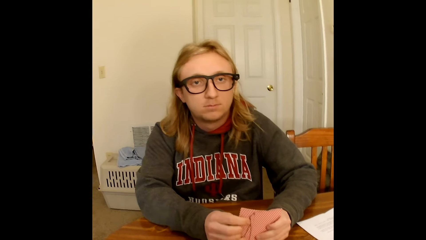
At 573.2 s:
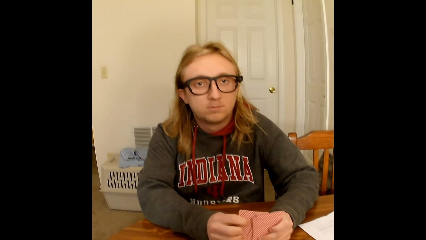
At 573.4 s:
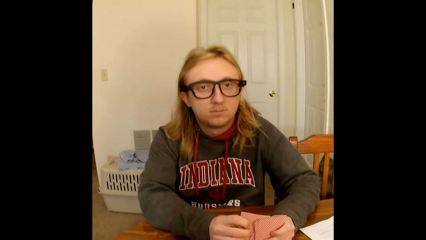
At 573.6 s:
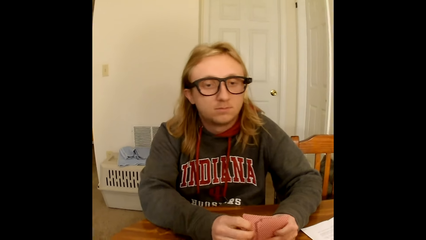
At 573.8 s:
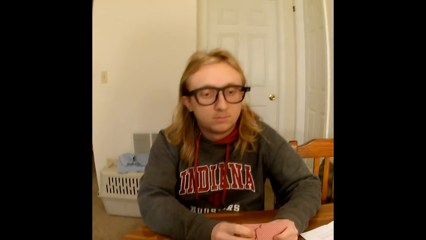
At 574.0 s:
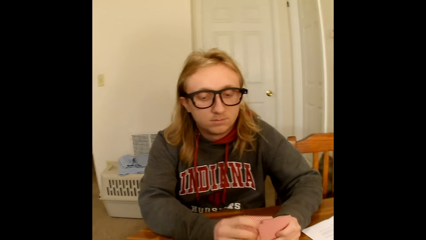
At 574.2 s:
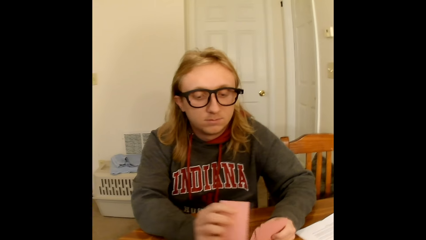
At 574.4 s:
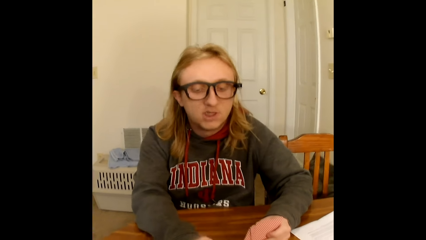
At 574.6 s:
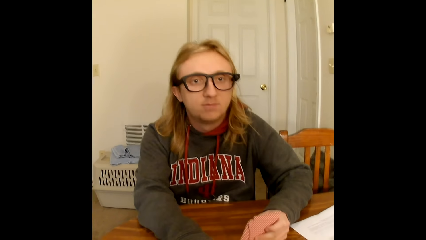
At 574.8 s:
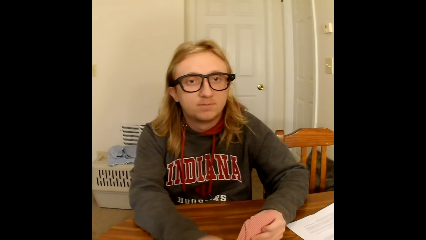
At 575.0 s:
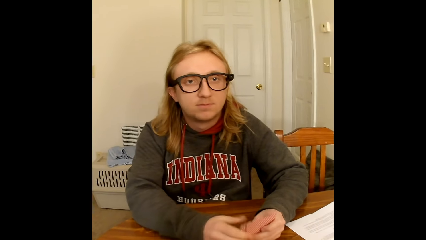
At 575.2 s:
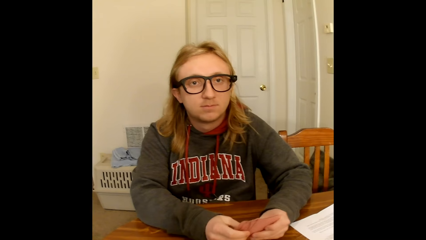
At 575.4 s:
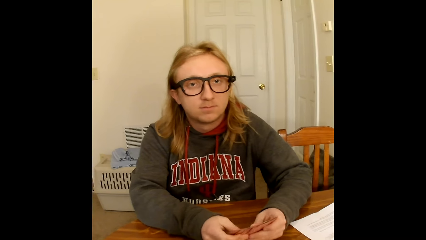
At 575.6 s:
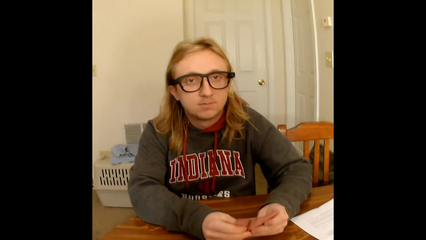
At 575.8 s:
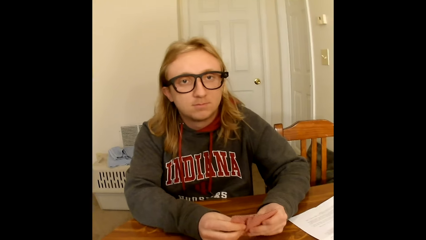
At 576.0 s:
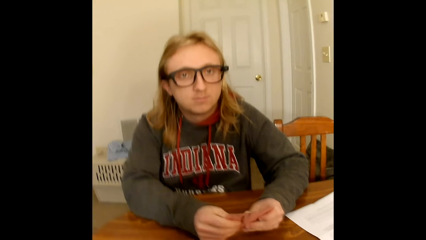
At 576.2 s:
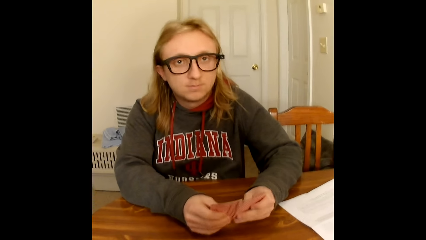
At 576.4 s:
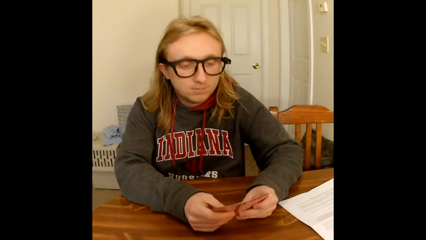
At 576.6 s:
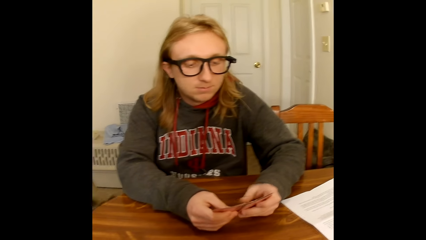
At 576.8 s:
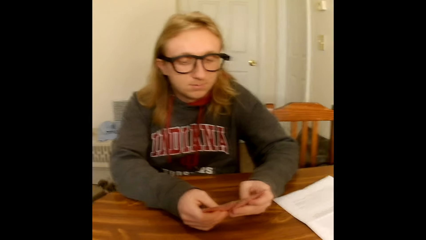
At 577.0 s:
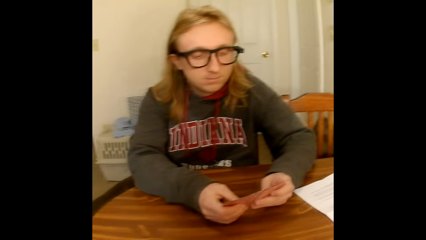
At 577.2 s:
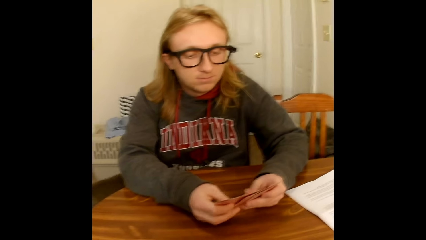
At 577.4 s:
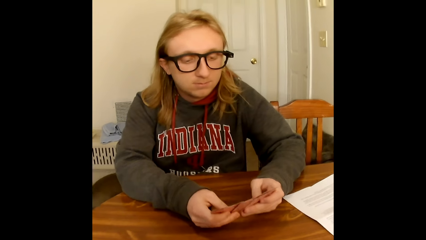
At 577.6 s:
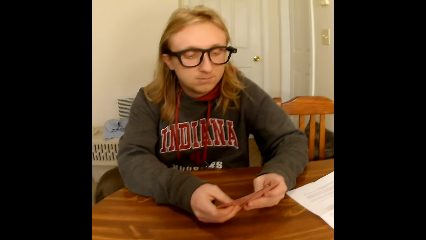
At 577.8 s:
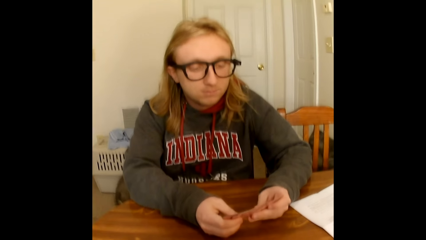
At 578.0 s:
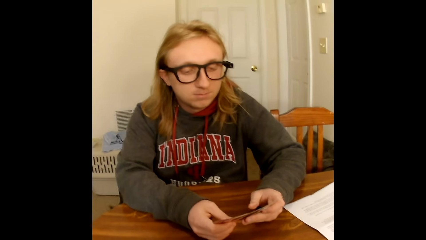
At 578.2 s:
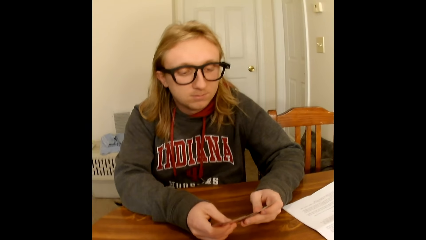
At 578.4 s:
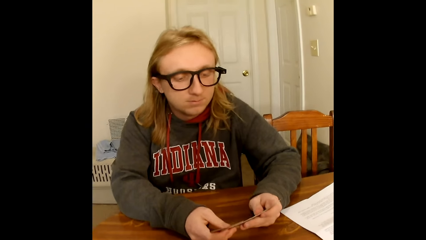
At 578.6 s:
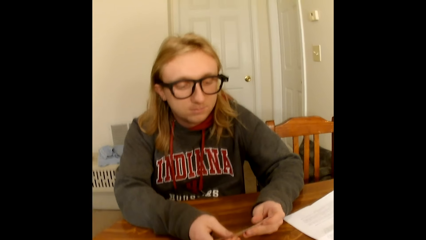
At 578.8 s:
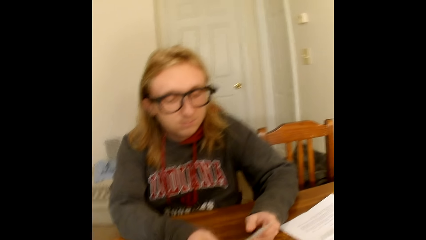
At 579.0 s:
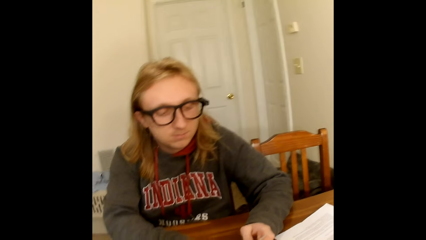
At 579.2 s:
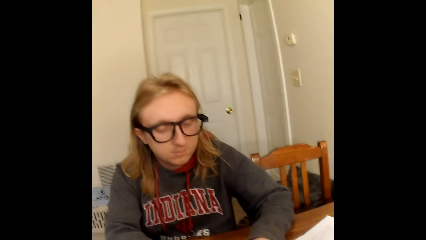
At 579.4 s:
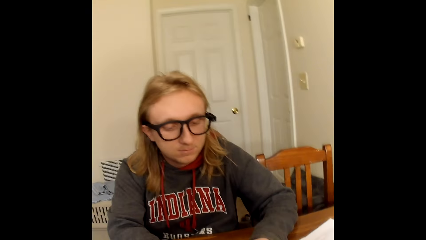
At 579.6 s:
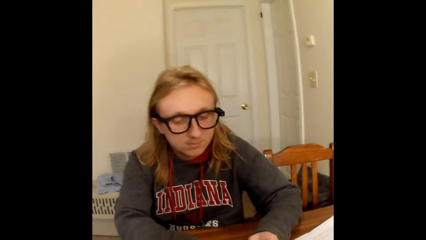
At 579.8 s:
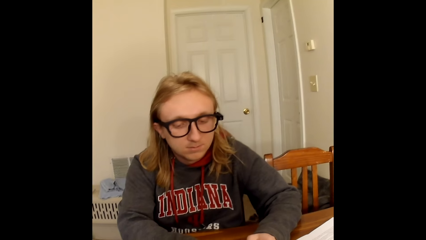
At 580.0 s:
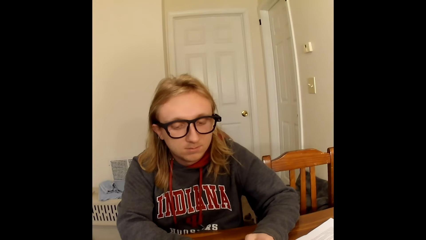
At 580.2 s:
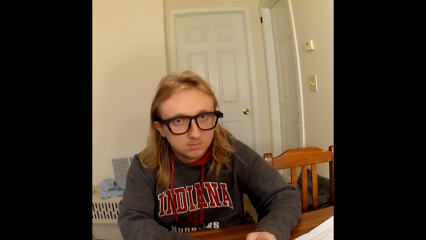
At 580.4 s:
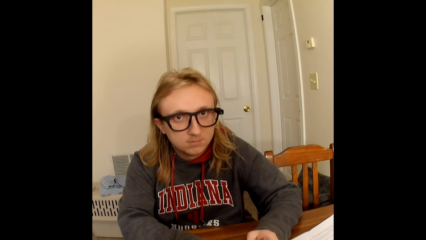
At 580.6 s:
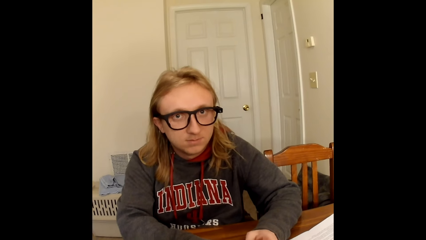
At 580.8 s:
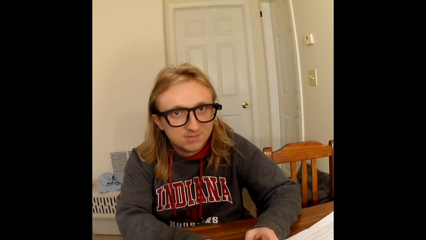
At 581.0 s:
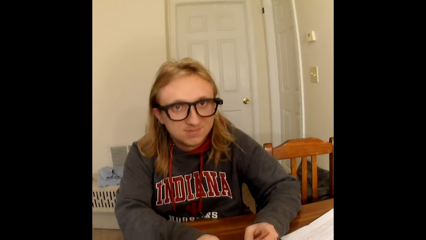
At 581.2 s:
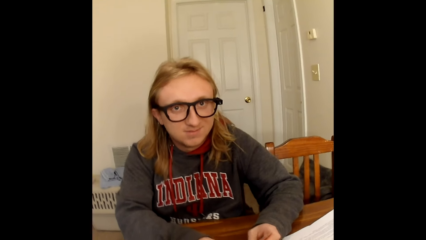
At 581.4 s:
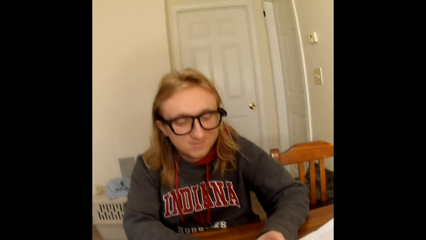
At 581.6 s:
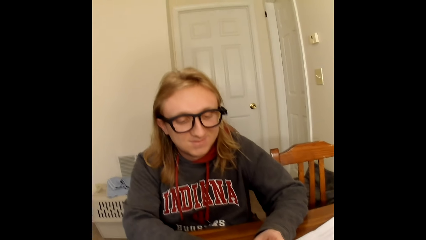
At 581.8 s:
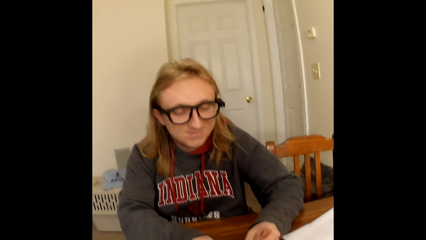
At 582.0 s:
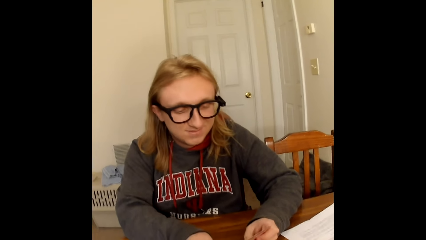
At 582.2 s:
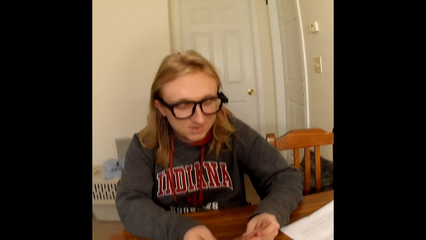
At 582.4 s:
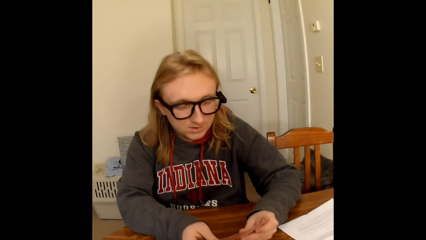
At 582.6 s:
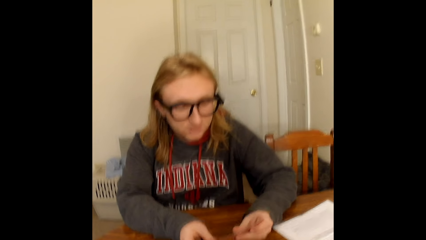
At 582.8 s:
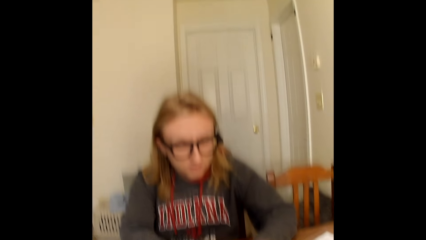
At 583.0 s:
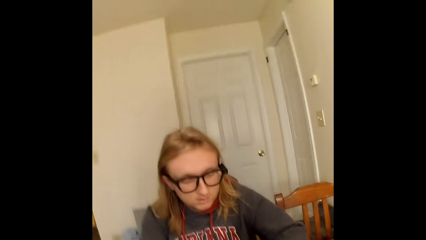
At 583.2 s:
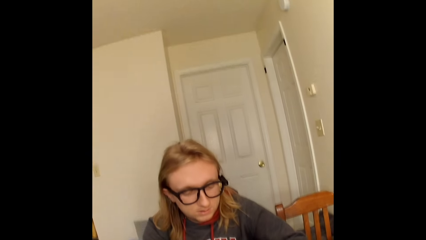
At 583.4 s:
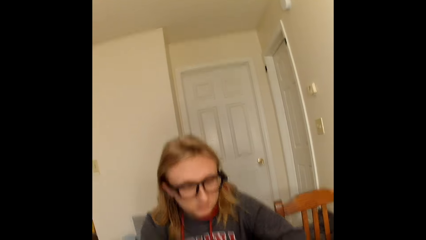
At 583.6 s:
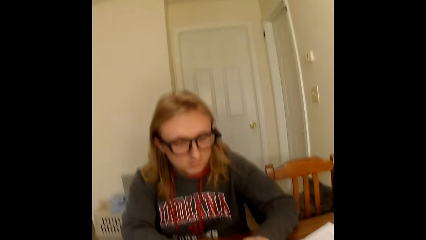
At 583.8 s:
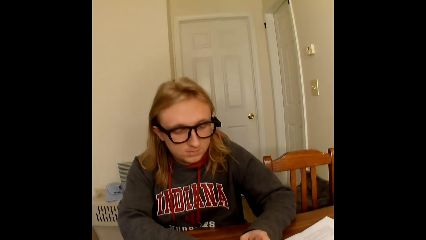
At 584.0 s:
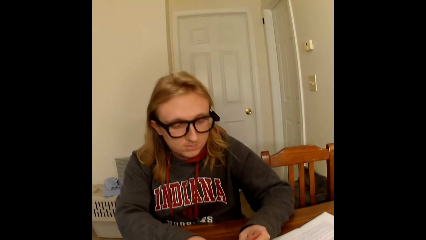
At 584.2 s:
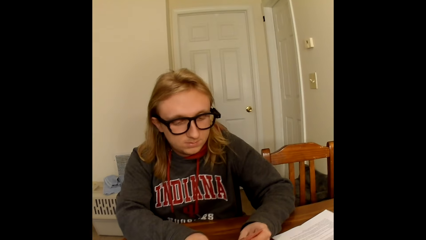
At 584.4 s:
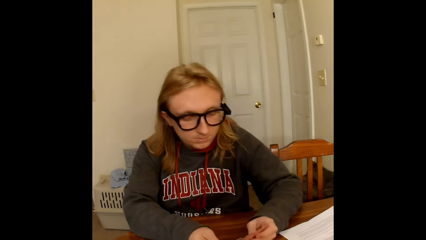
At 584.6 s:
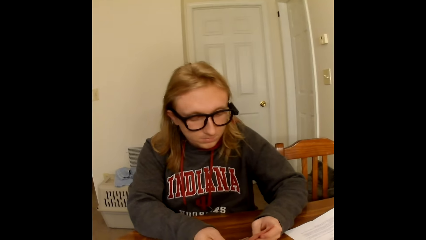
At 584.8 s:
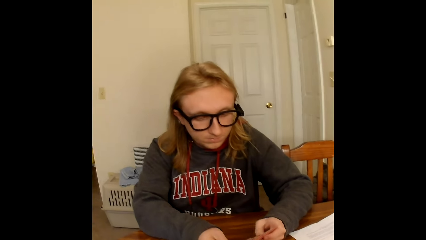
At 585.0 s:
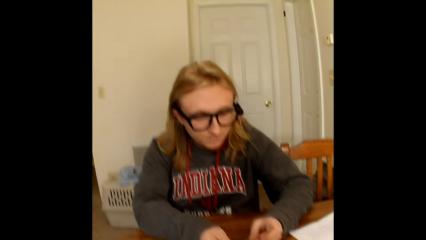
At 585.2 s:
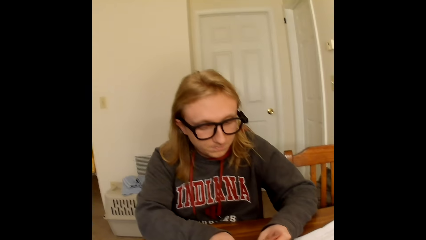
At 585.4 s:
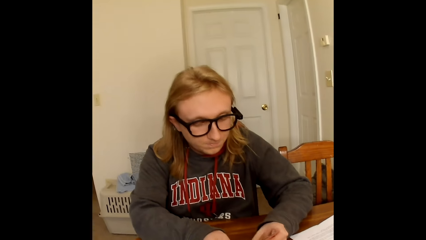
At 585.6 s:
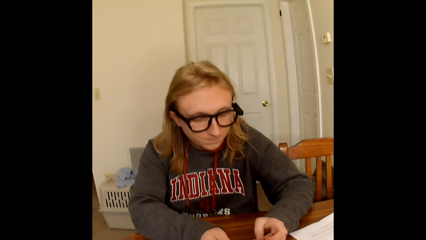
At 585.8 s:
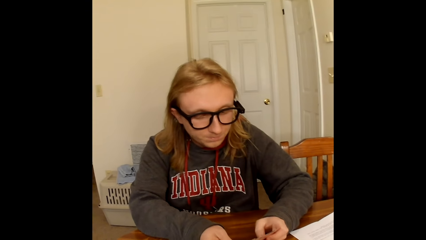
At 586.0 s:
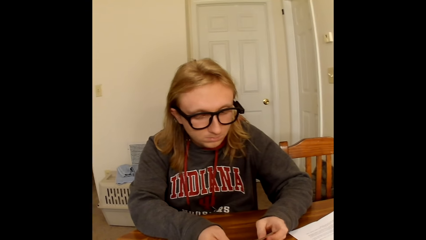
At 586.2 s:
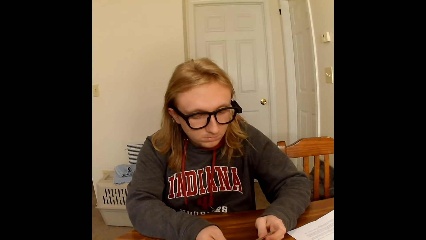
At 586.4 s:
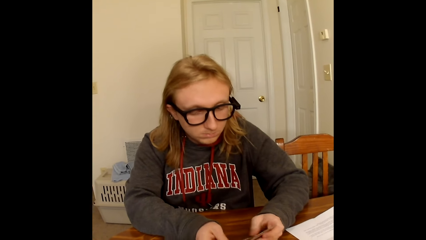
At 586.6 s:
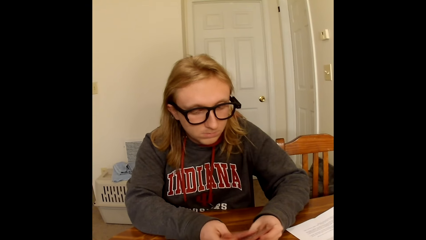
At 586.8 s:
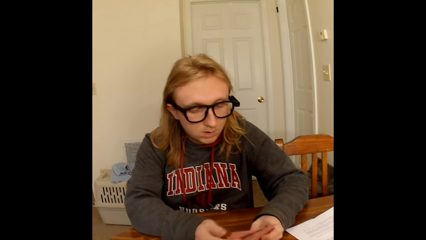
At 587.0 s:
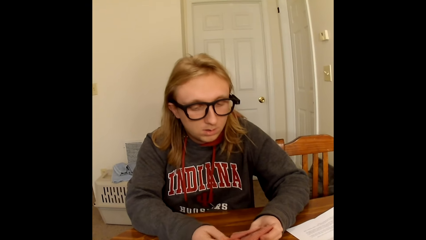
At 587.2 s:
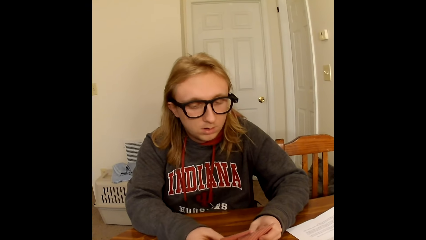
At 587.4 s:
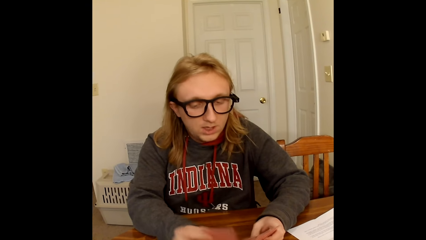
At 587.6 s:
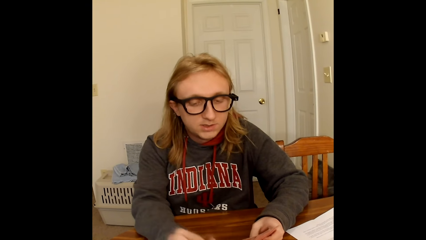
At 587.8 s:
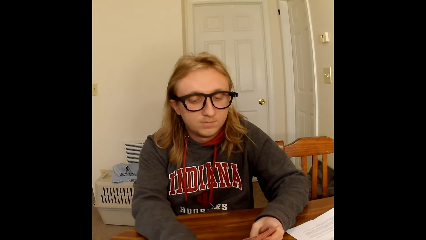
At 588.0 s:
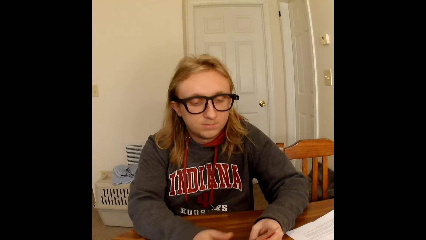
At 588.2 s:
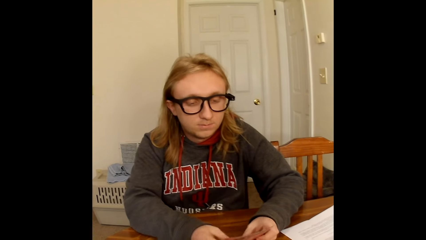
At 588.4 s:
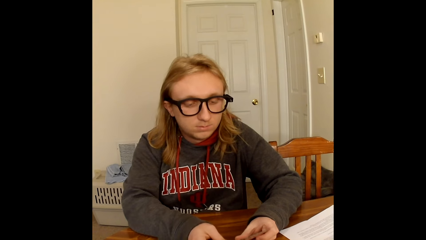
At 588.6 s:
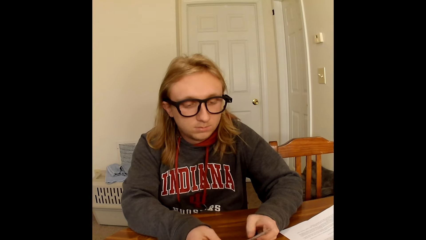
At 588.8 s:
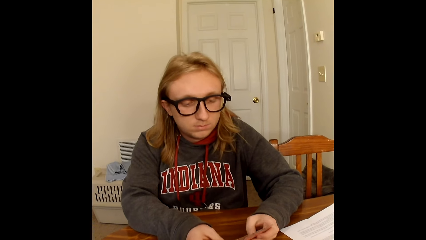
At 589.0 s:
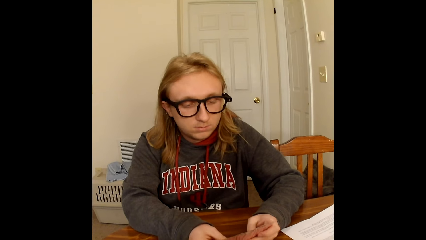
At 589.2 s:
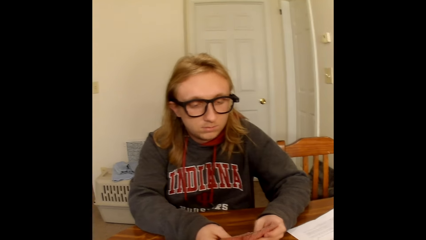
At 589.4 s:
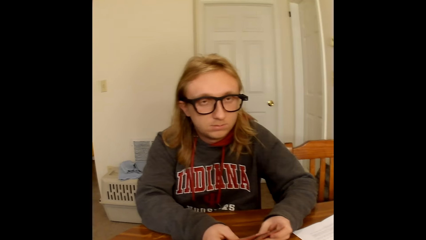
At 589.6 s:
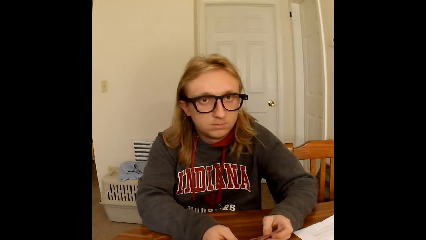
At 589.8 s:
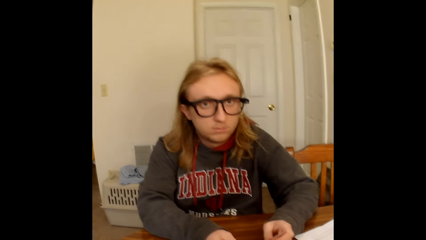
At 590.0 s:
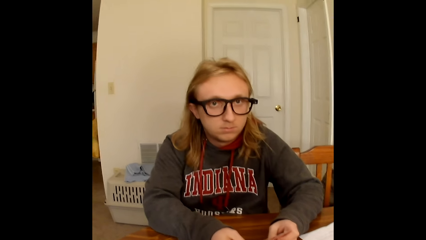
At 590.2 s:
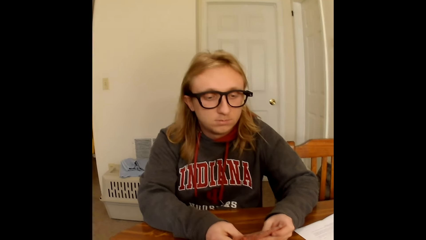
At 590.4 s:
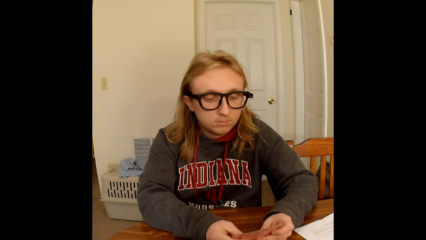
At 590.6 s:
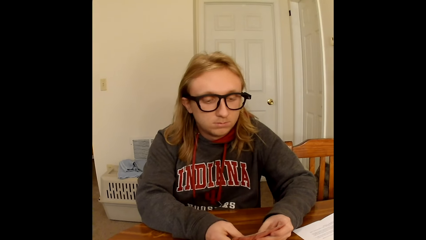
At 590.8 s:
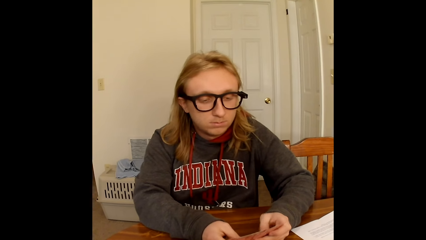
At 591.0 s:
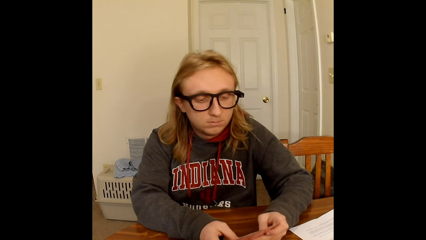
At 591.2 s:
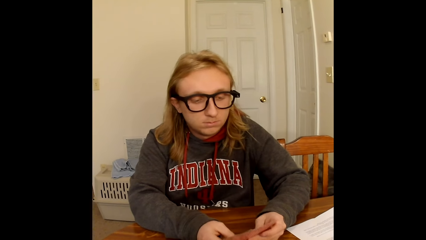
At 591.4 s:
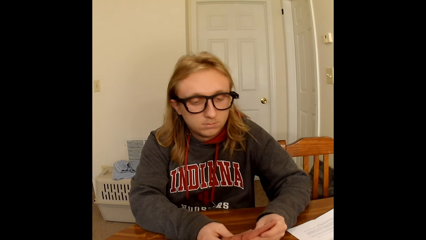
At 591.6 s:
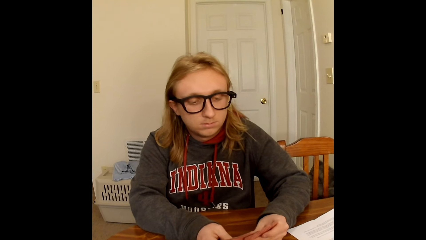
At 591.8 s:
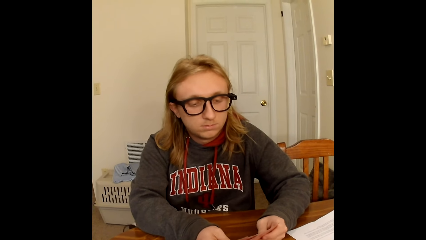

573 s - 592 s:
A man places a card from the cards in his hands on the table with his right hand. The man holds the cards in his left hand with both hands. The man shuffles through the cards in his hands with his thumbs. A dog walks past the man. The man places a card on the table. The man shuffles the cards.
